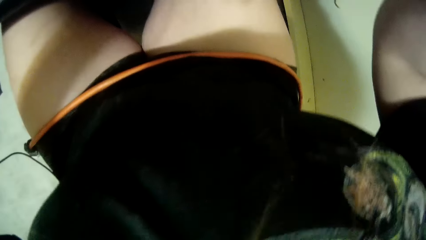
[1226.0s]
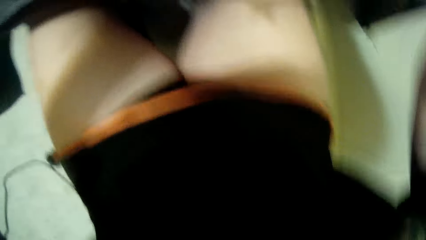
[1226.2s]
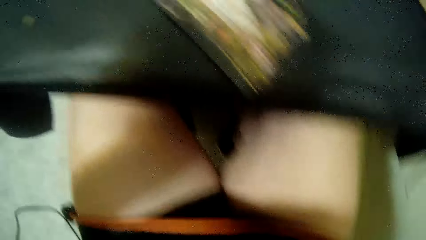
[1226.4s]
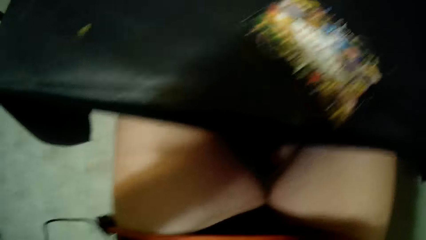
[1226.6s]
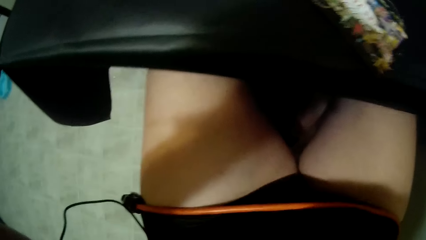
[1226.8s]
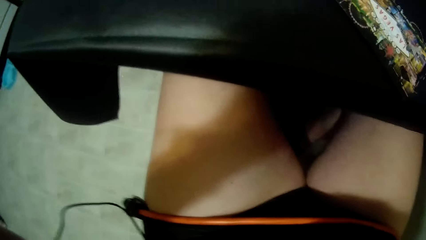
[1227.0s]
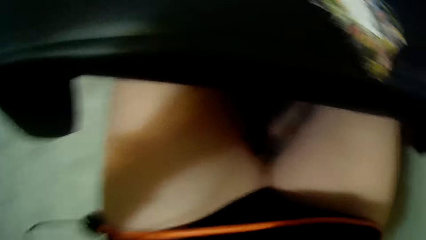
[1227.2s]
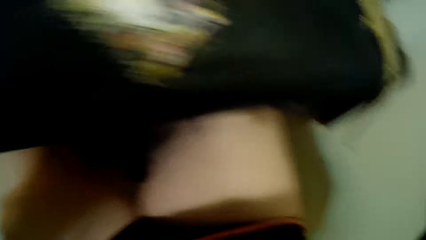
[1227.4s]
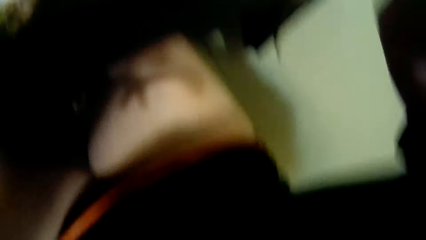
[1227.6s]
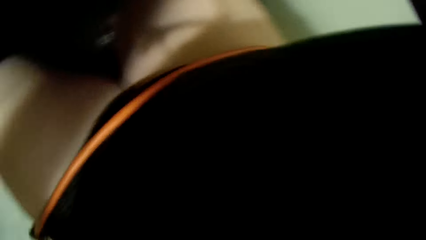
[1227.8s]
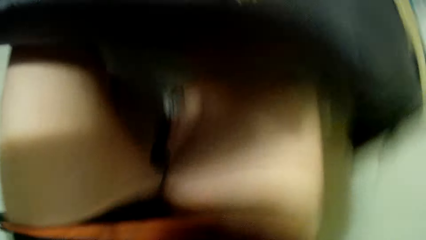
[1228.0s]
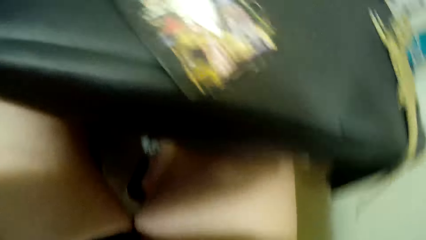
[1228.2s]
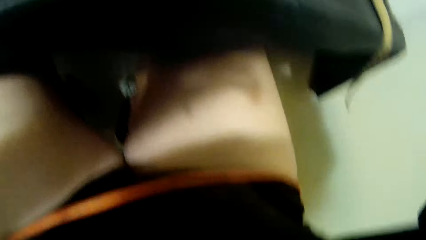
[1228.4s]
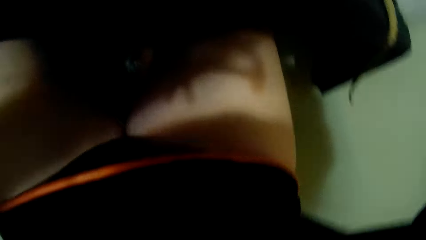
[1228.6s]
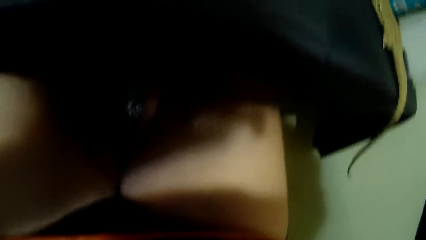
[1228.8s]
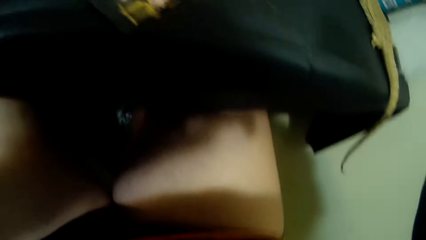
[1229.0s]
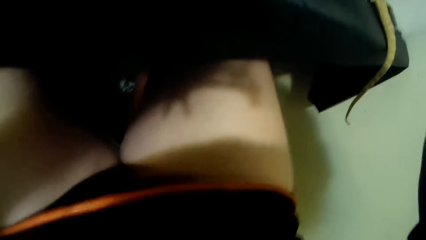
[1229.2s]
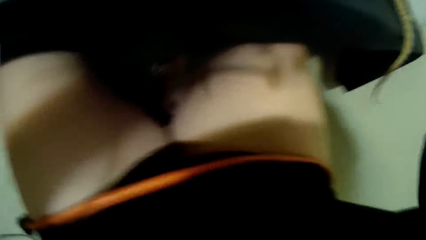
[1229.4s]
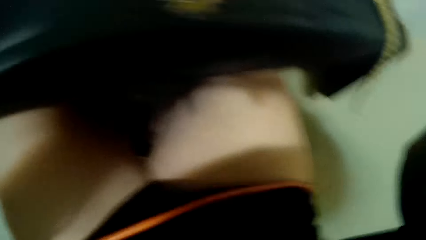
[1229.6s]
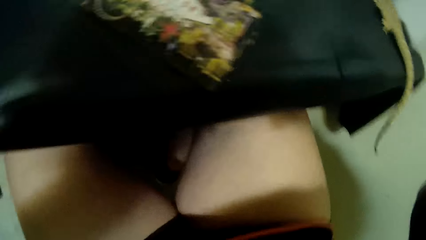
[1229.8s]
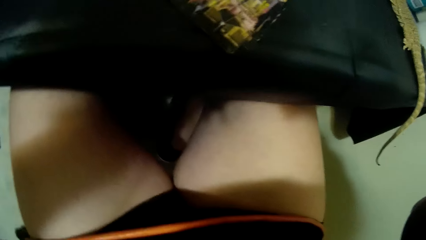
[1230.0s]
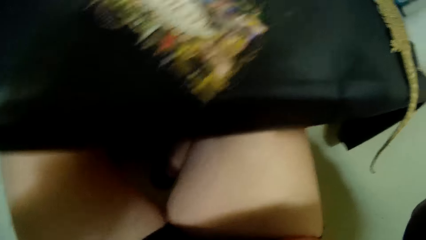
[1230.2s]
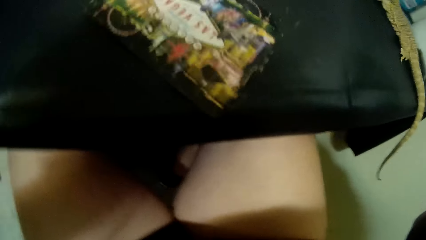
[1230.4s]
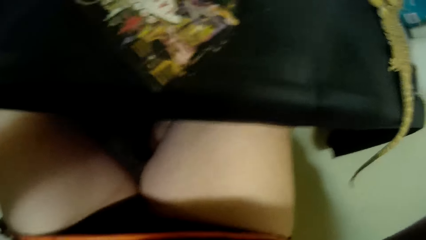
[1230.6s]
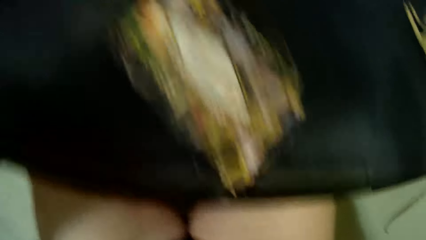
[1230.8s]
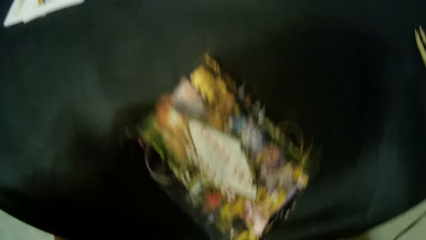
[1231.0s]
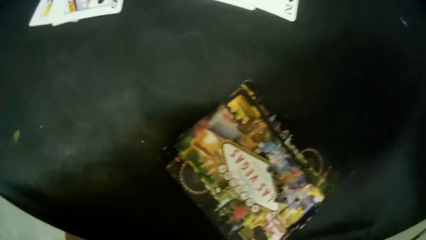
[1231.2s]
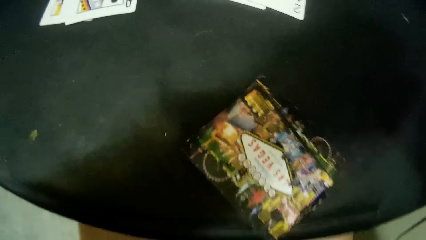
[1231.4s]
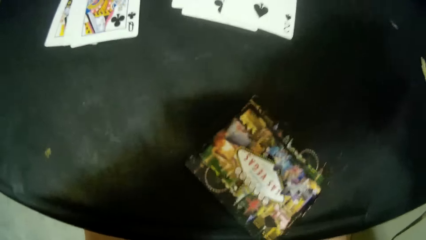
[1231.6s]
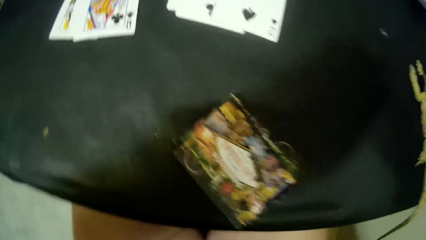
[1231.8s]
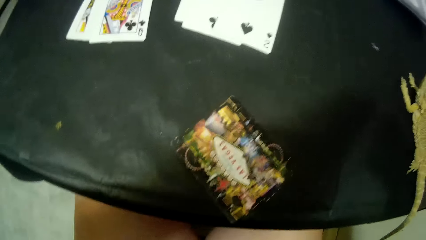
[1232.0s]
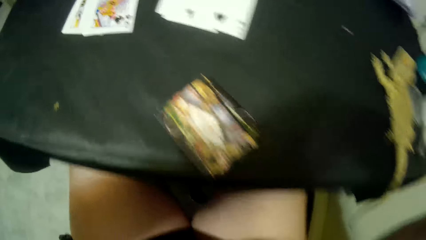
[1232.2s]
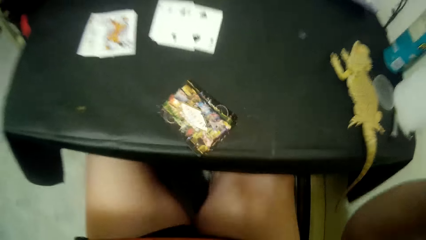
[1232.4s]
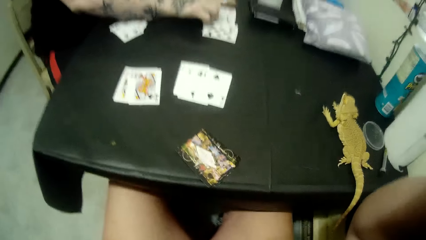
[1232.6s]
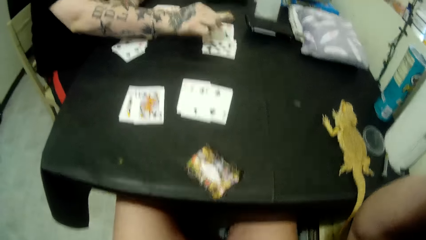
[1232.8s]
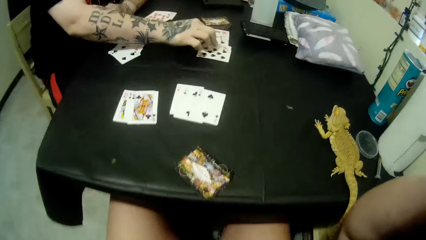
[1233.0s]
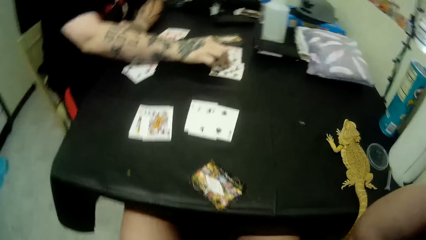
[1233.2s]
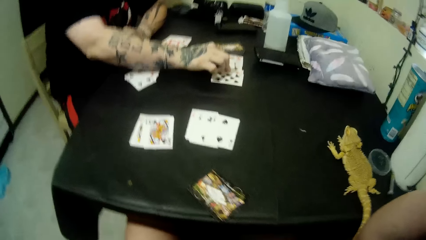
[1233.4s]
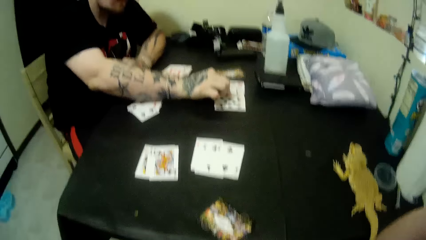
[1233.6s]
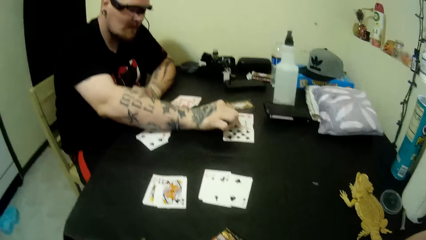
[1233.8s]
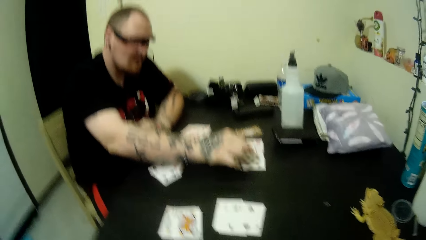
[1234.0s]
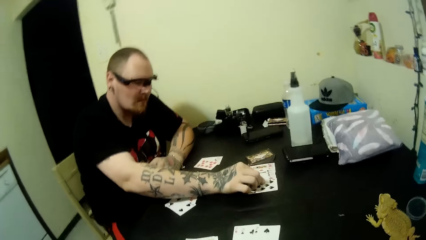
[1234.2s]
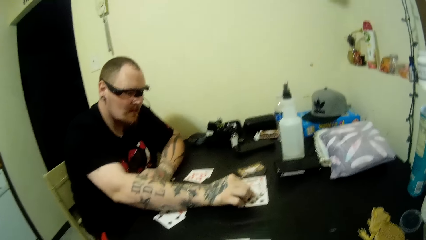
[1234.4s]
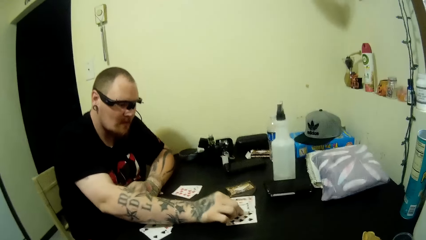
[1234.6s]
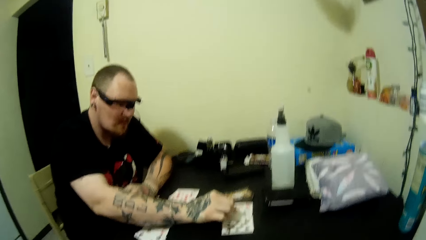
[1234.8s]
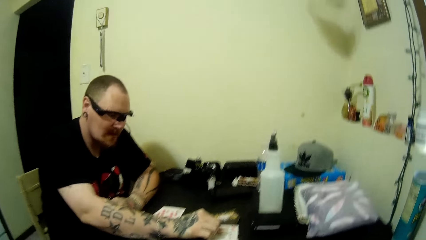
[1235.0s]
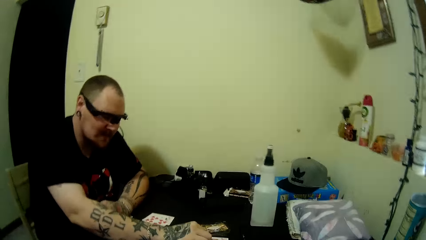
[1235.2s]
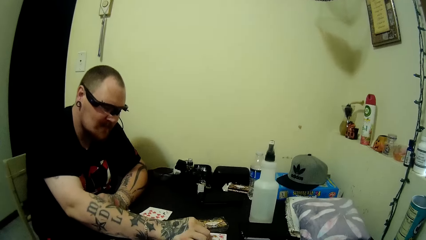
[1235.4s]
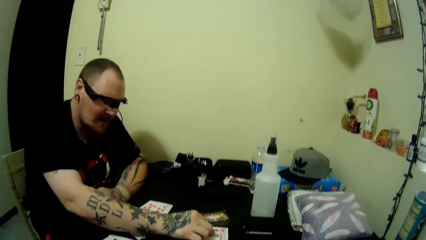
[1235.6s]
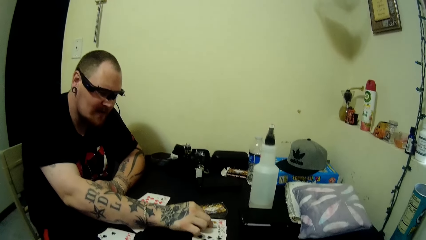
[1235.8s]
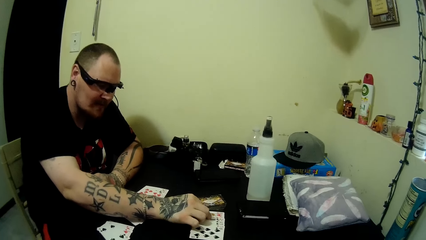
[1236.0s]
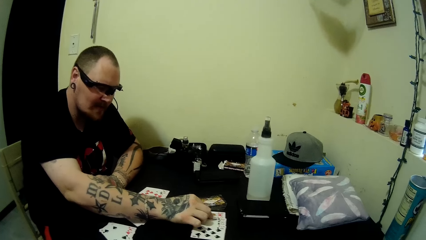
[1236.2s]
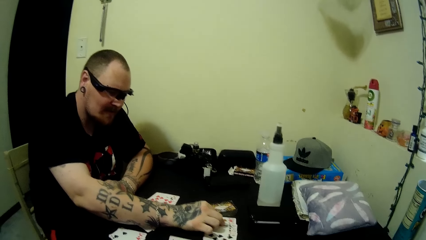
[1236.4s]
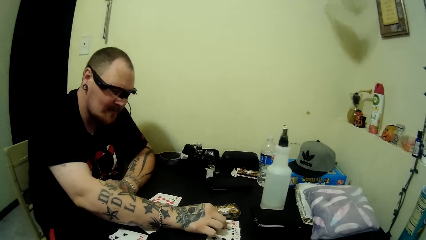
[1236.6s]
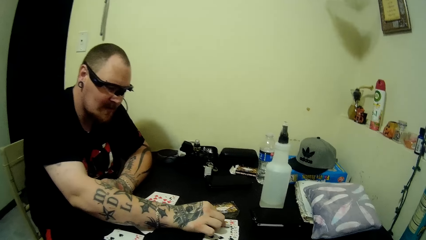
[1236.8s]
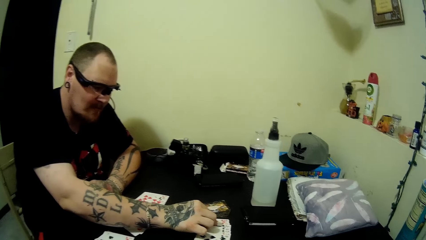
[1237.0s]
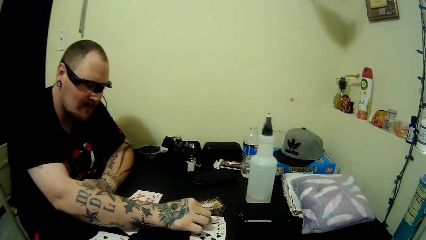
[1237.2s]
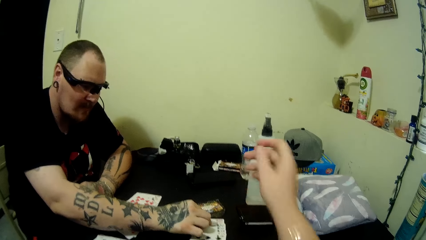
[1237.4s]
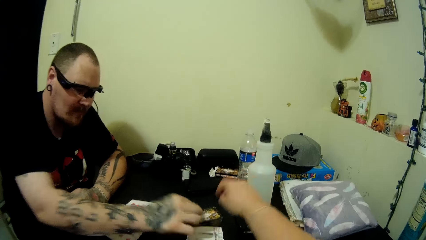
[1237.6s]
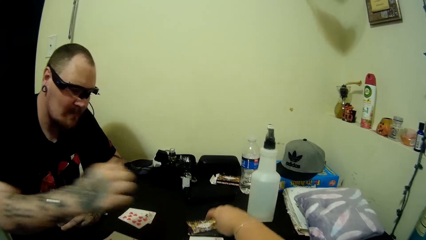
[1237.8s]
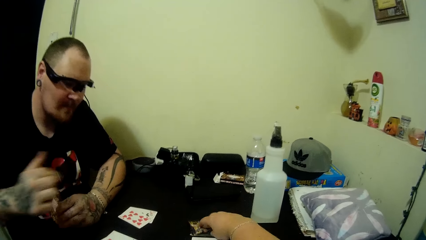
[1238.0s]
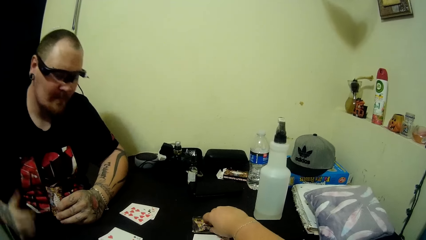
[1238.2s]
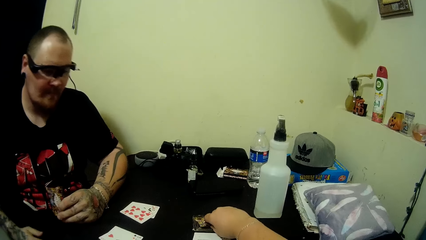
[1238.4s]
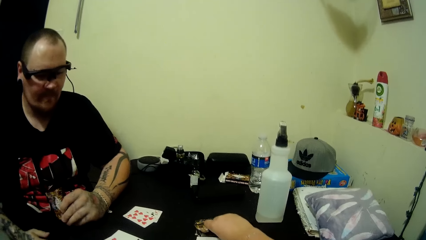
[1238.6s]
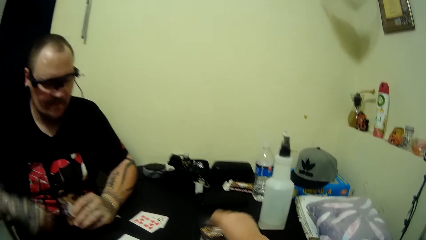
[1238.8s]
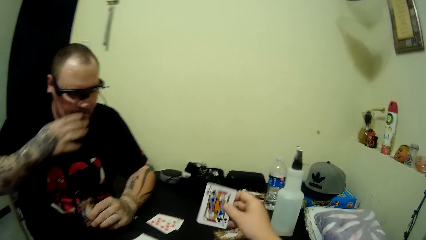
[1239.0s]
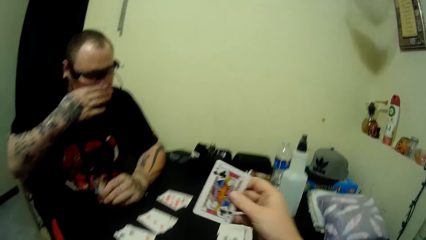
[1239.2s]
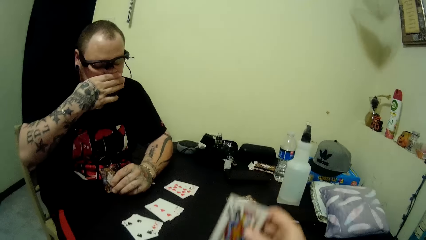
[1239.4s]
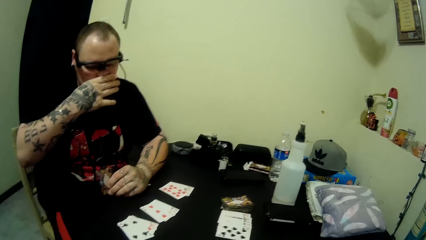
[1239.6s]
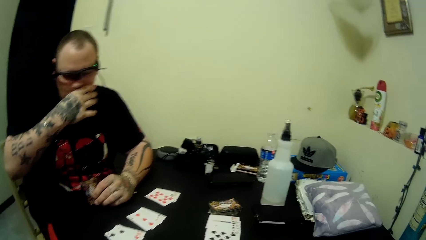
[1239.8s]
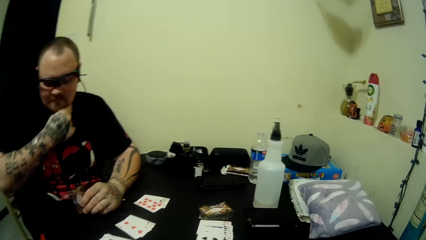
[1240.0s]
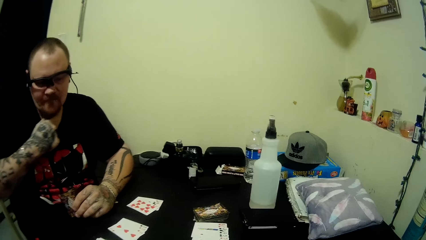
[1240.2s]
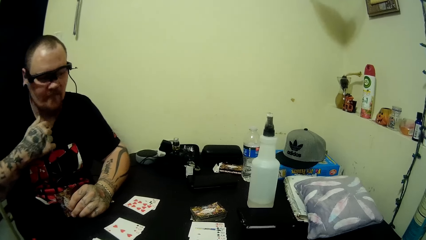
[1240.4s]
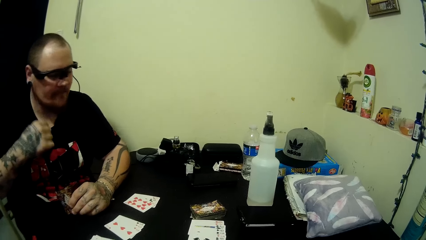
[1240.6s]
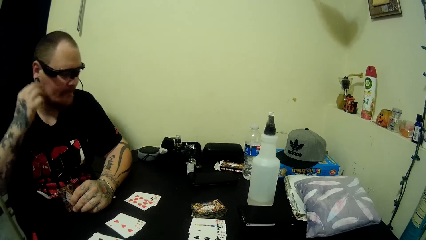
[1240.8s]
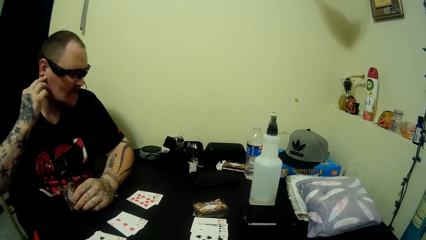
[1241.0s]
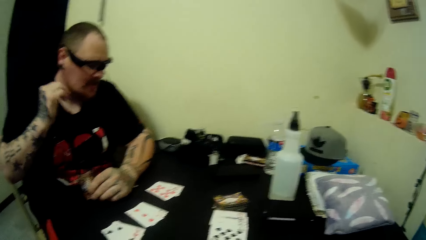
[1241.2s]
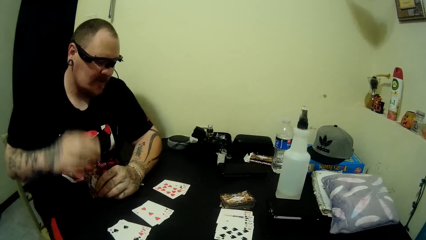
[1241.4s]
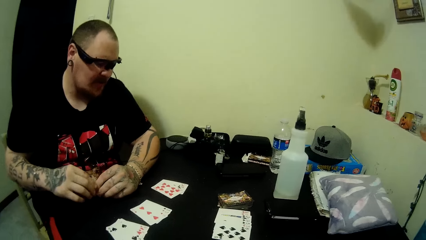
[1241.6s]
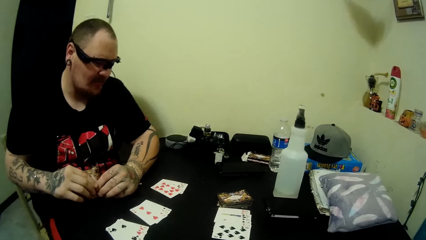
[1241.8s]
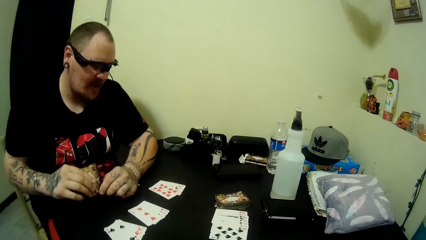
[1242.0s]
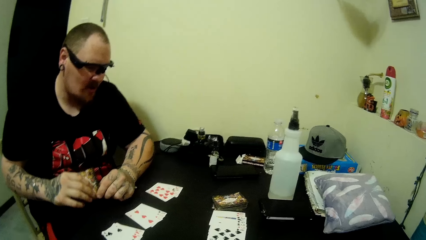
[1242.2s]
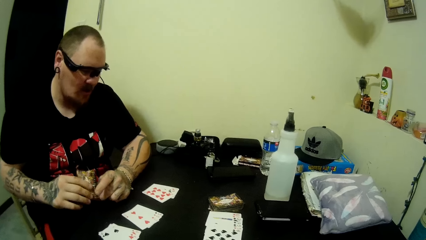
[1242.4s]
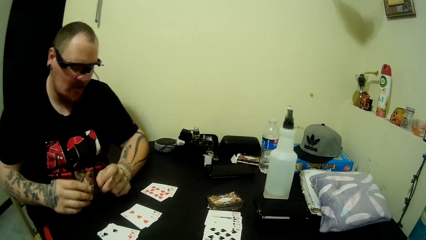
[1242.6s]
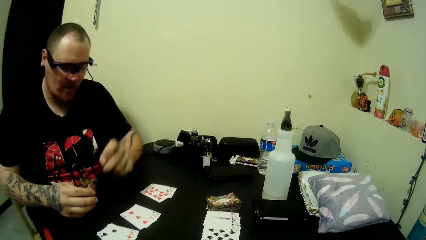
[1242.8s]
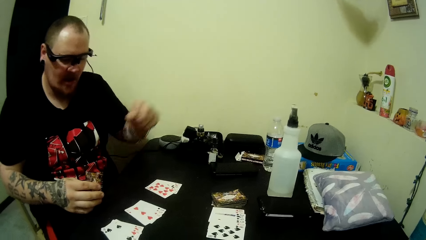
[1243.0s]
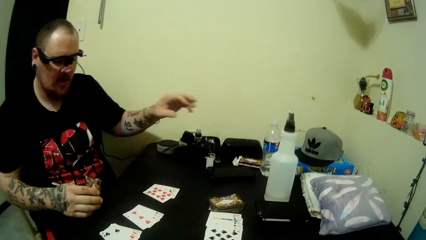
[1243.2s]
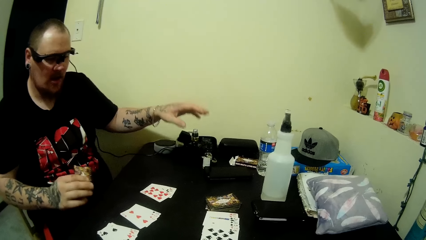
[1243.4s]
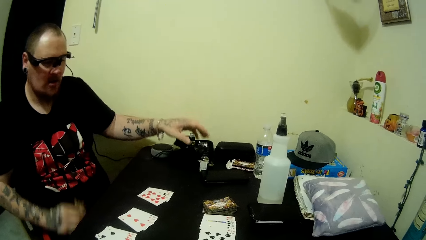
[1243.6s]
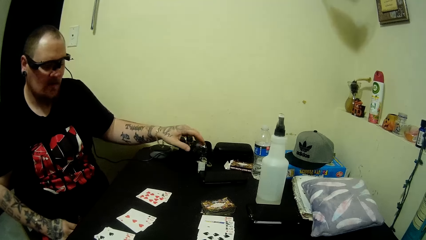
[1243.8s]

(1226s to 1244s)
The camera wearer talks to a man. They observe the man. The man touches some cards on the table. The camera wearer picks a card from the deck. The man touches his face. The camera wearer observes the man. The man touches his neck, talks to the camera wearer, and holds the cards with both hands.
